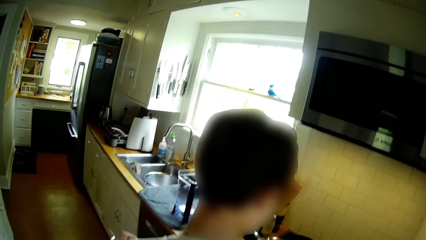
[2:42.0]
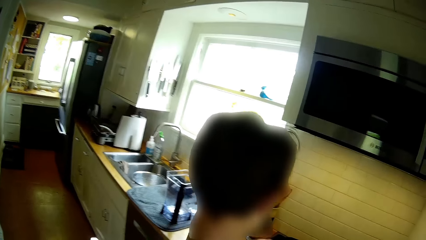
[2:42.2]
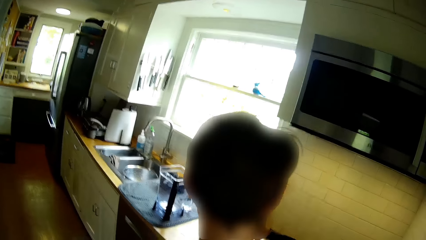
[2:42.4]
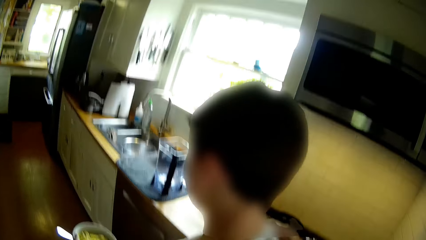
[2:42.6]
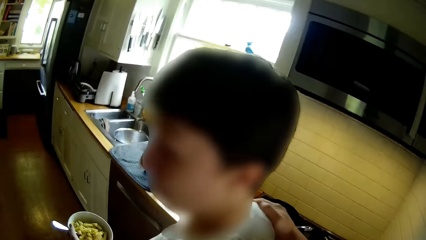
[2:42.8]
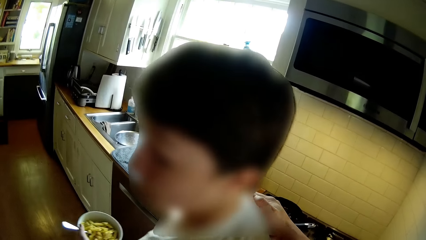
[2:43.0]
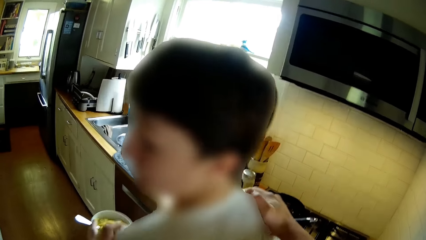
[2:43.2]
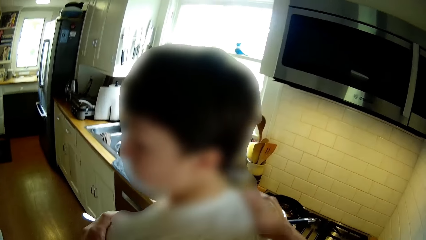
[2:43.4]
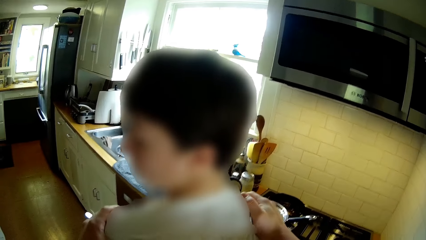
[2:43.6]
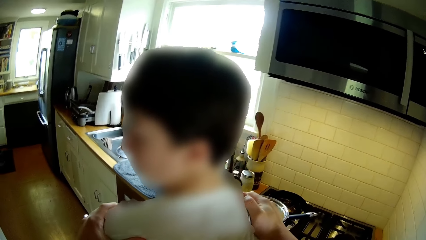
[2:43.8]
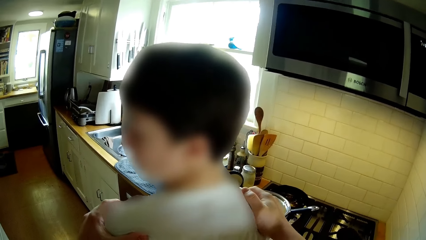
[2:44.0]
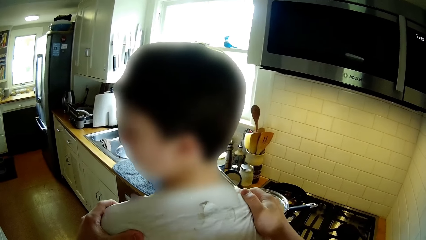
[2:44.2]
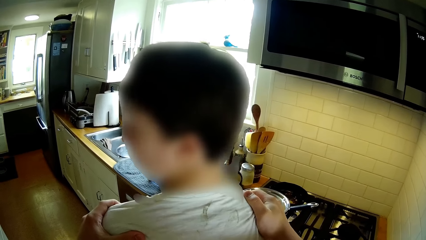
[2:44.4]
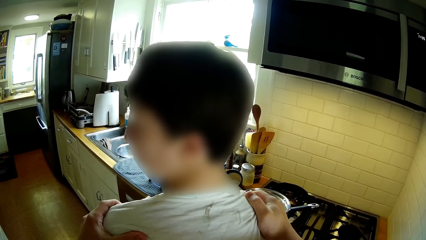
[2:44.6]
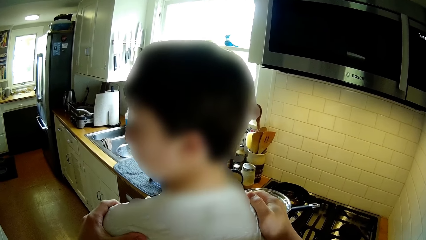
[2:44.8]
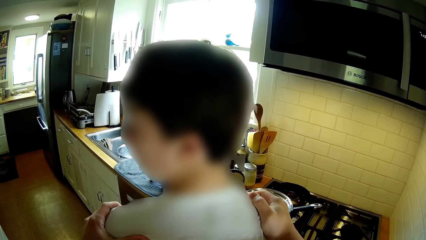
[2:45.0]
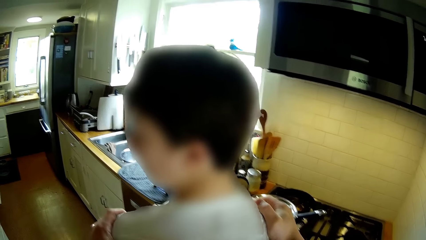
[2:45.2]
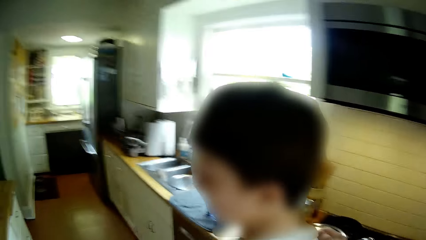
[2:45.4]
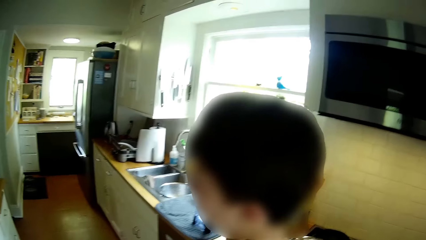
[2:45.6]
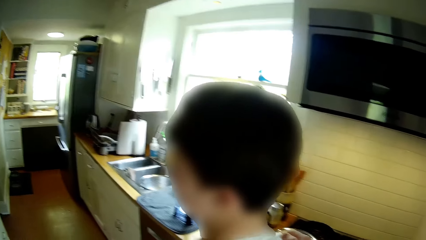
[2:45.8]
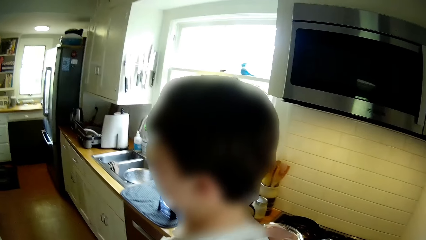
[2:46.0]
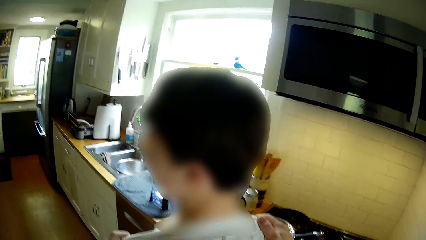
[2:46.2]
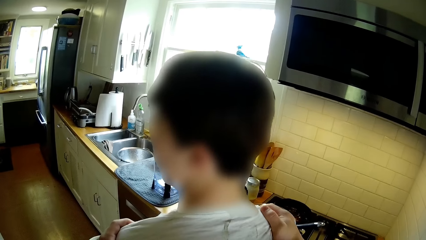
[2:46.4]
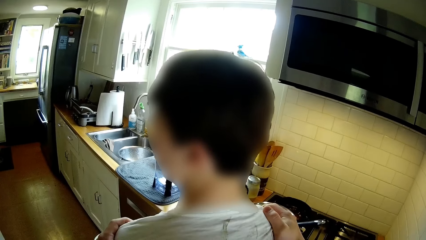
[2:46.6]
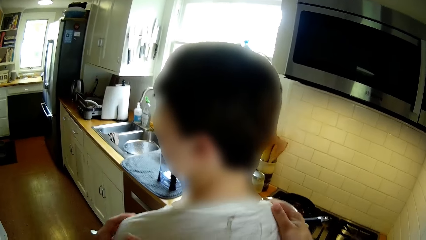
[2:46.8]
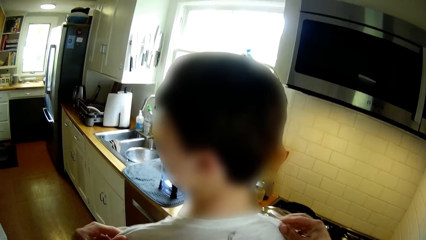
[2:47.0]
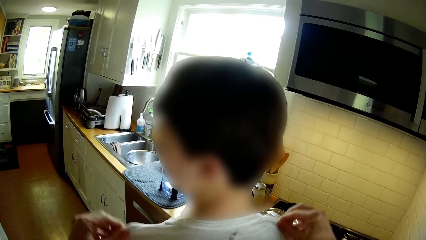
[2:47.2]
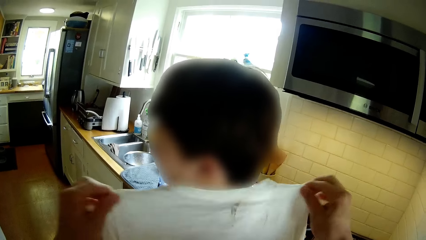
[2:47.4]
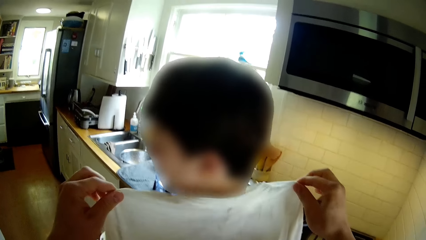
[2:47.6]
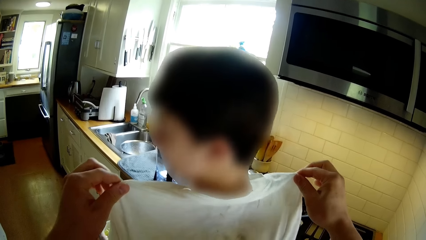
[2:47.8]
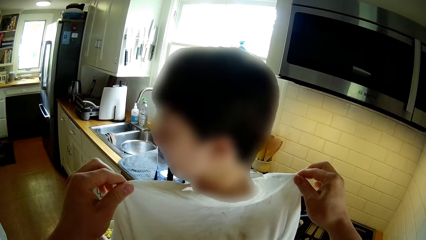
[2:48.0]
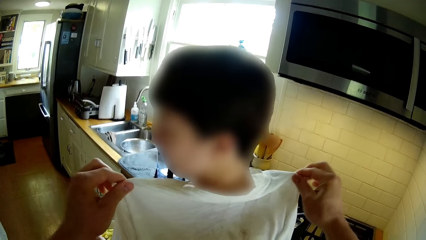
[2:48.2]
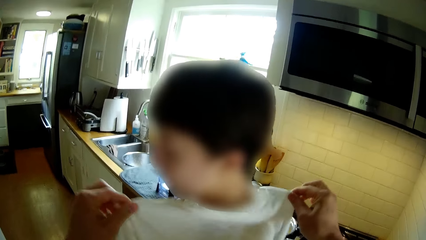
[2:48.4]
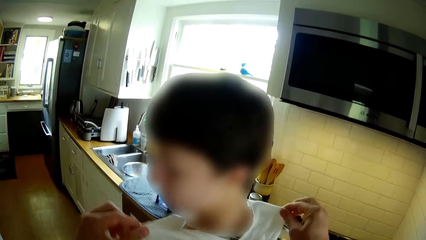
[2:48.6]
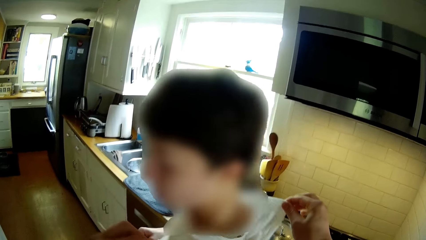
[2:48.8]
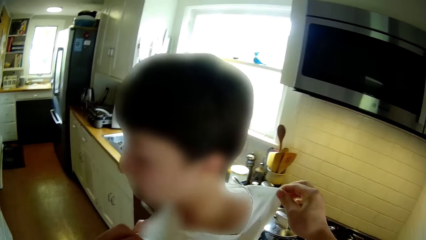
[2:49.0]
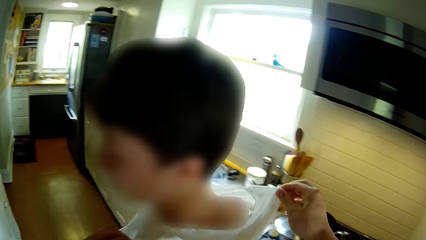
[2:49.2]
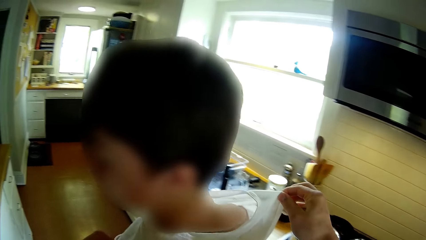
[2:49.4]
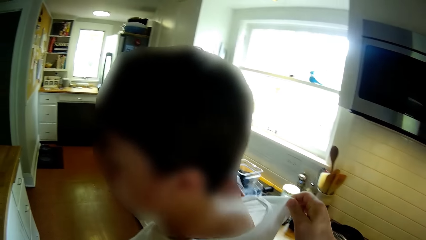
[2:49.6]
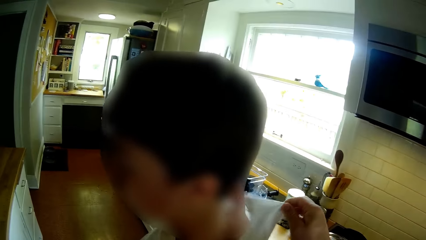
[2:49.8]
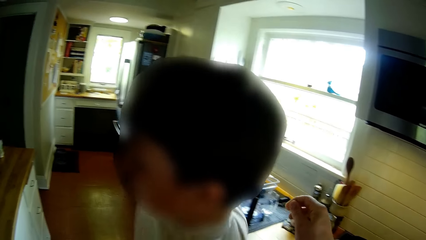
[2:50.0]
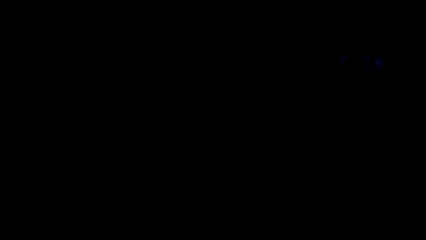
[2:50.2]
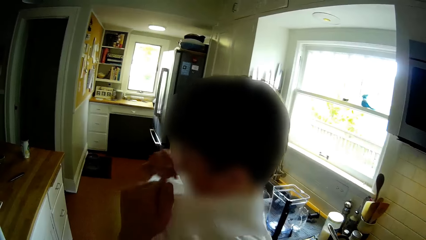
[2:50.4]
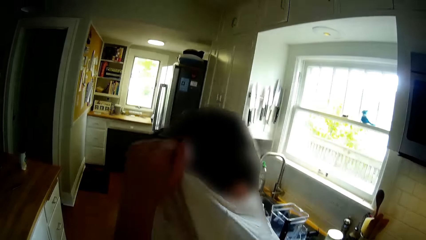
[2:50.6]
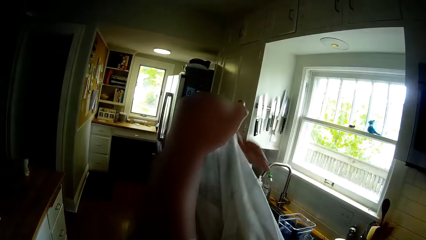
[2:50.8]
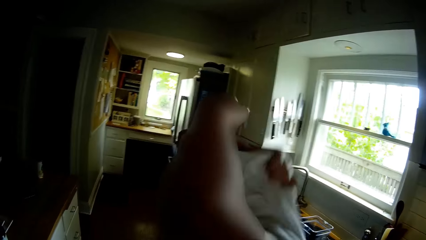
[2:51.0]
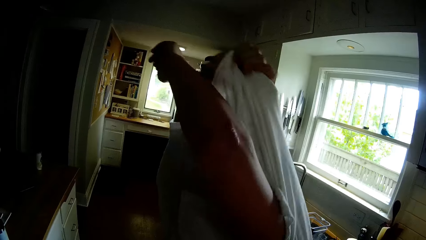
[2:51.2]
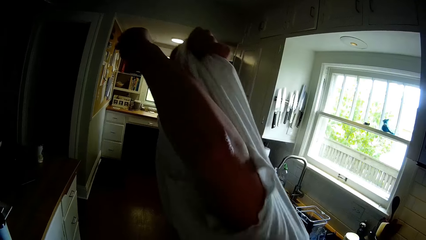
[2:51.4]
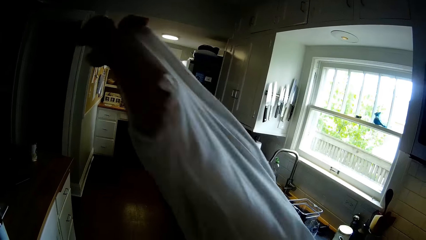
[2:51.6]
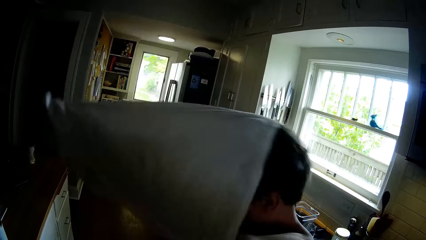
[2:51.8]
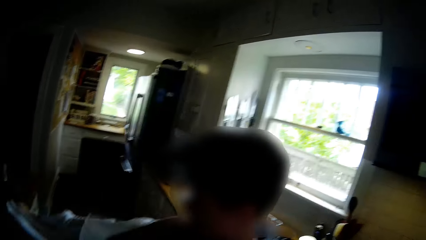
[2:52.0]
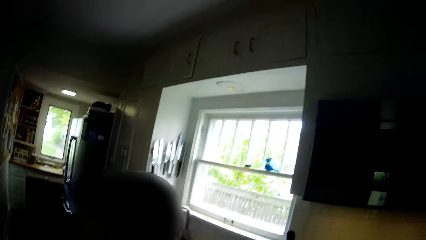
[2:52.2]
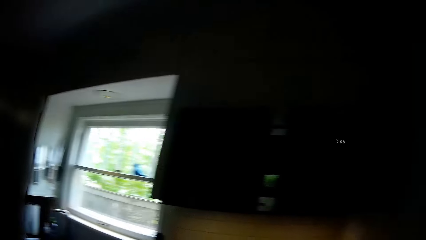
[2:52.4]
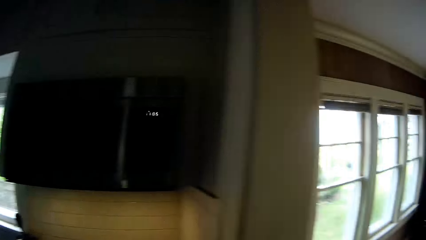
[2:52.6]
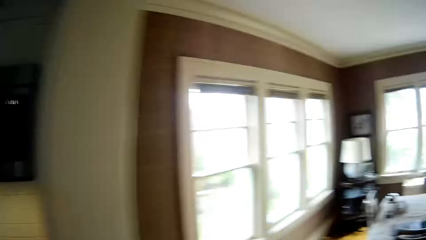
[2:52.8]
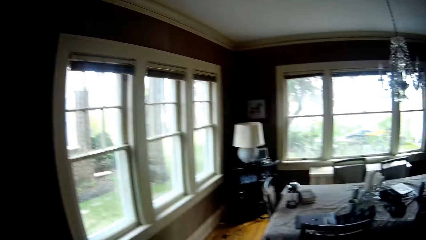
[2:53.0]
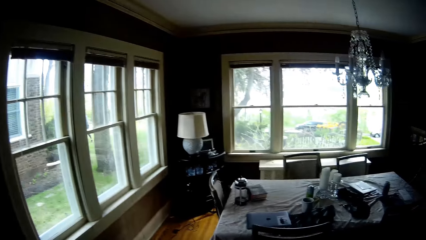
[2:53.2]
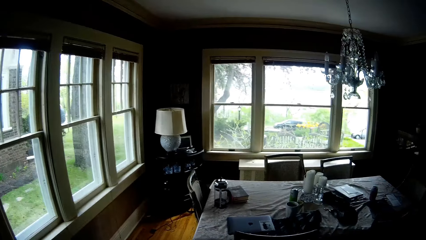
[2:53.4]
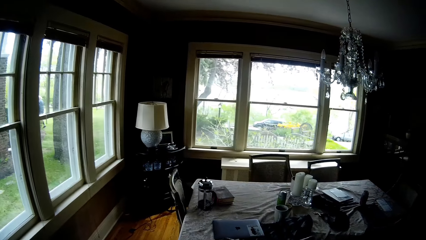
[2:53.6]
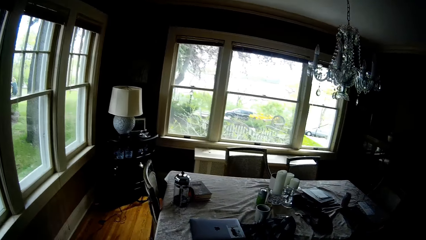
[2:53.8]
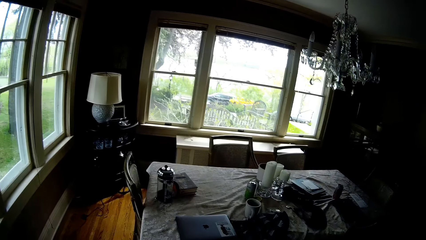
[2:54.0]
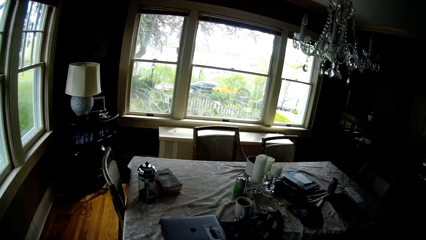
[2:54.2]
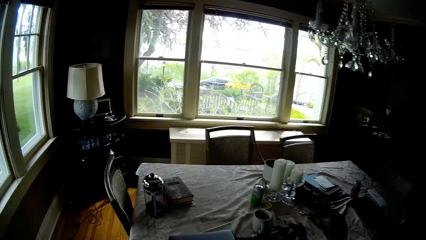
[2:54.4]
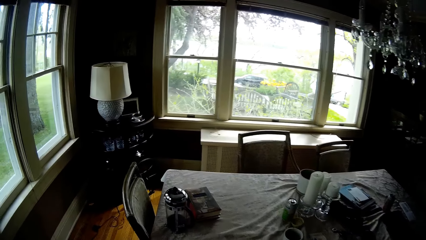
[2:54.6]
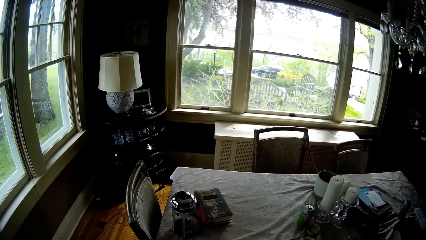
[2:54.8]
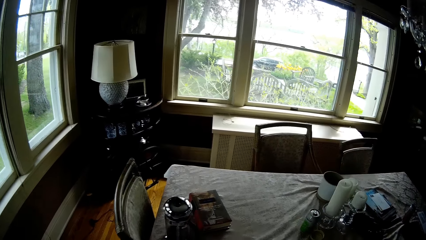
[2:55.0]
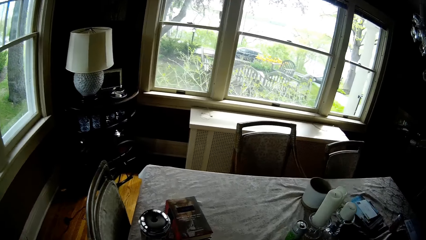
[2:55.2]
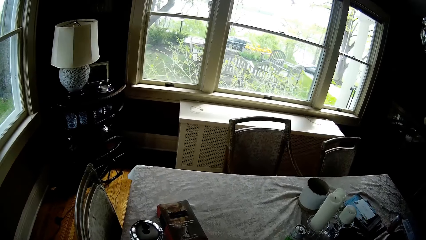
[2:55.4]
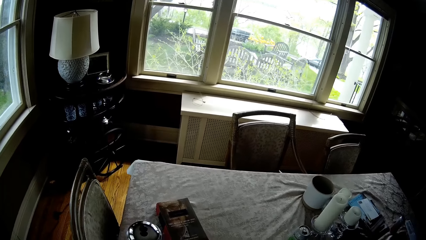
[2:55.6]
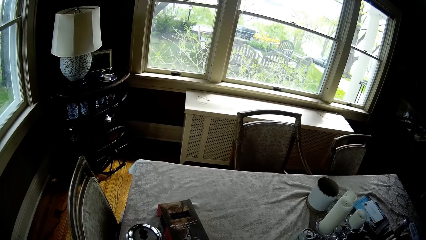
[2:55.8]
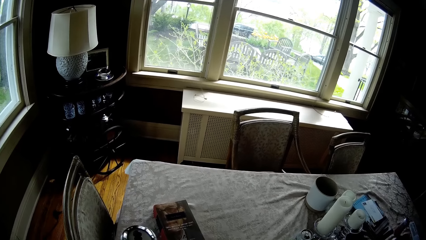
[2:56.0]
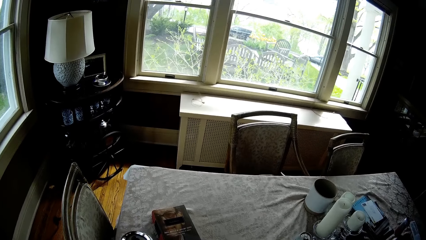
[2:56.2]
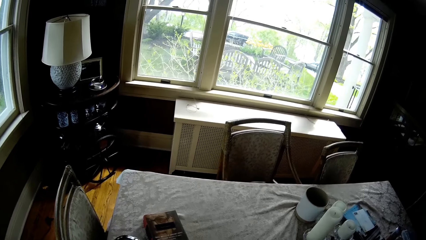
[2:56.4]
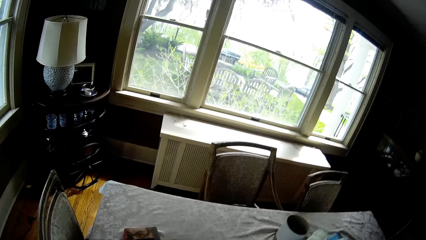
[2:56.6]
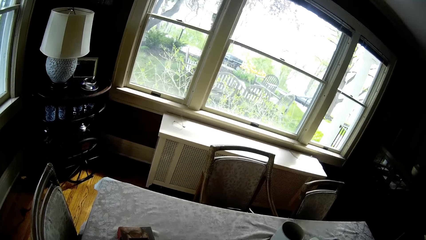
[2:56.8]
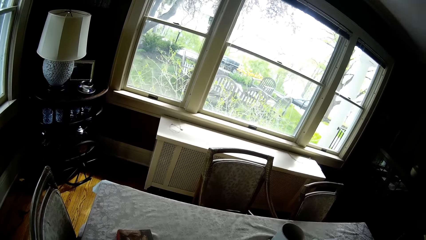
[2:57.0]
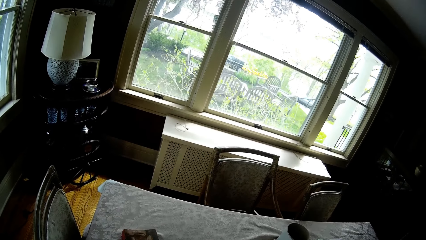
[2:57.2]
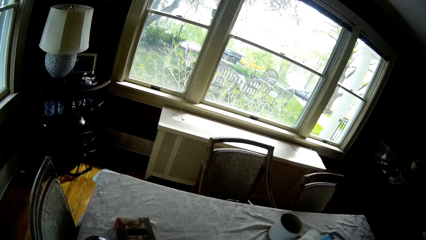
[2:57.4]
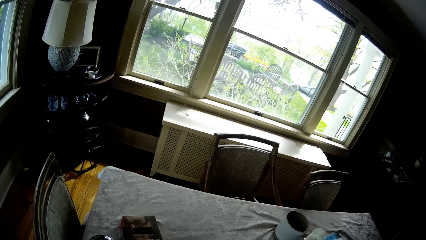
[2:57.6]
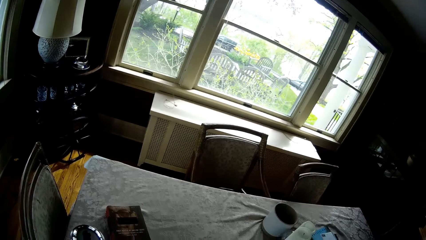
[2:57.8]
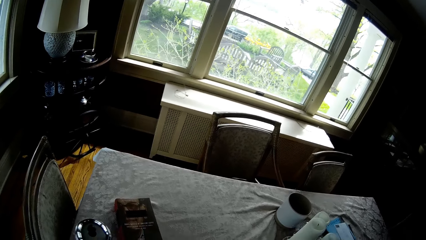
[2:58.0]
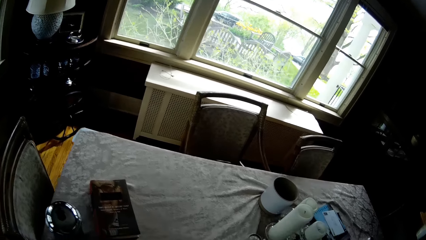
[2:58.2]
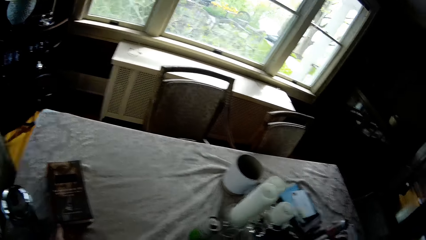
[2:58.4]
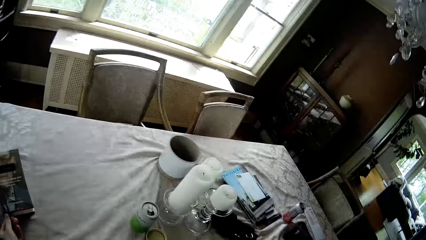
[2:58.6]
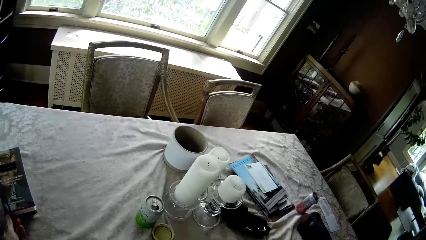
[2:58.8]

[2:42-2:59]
The camera wearer lifts the man's shirt. The man takes off his shirt with both hands. The camera wearer walks through a door. They look around.
